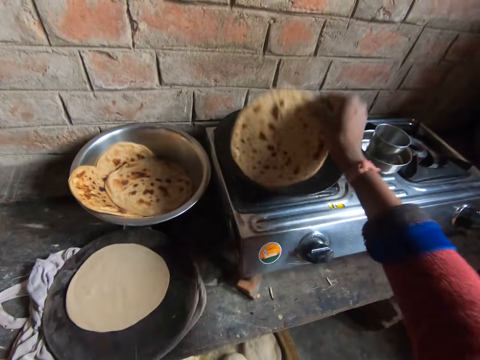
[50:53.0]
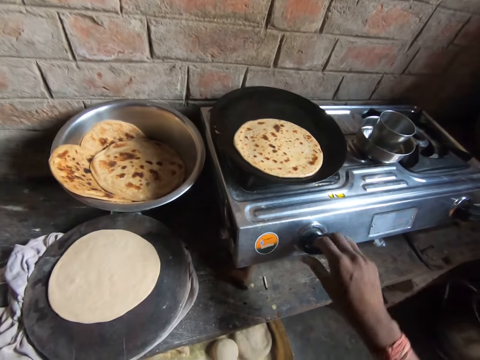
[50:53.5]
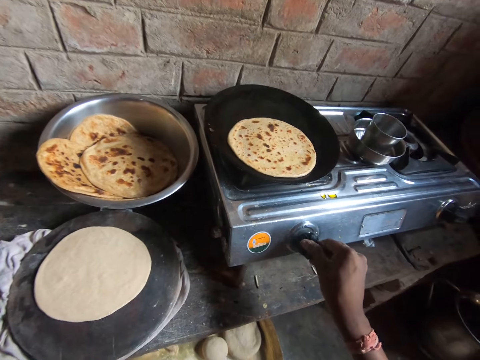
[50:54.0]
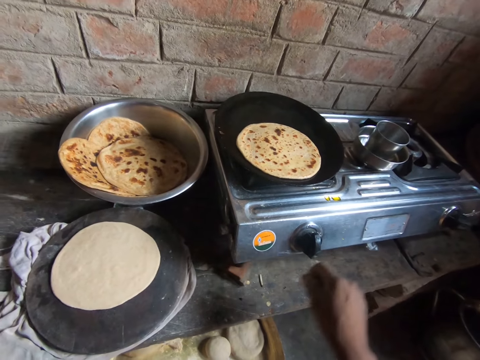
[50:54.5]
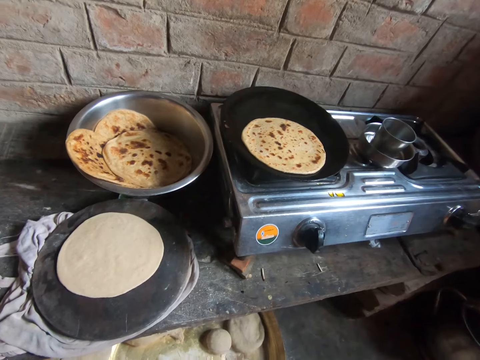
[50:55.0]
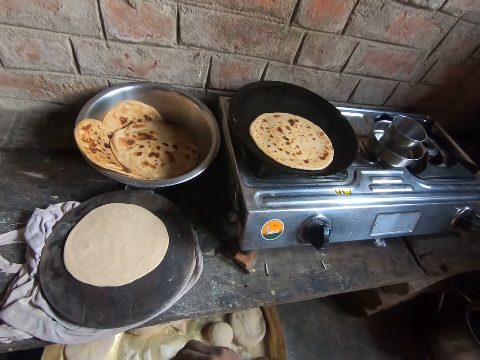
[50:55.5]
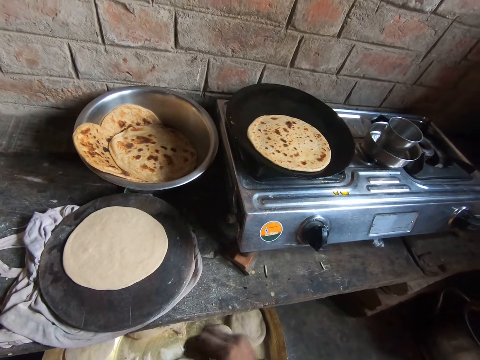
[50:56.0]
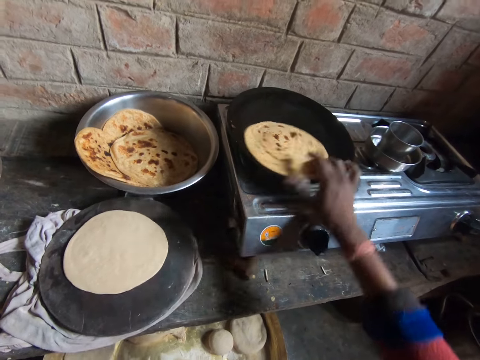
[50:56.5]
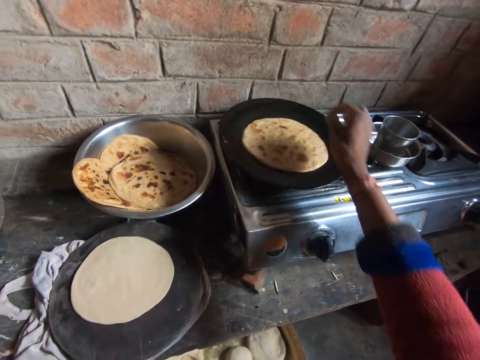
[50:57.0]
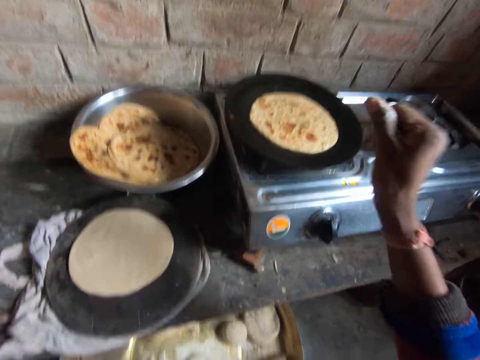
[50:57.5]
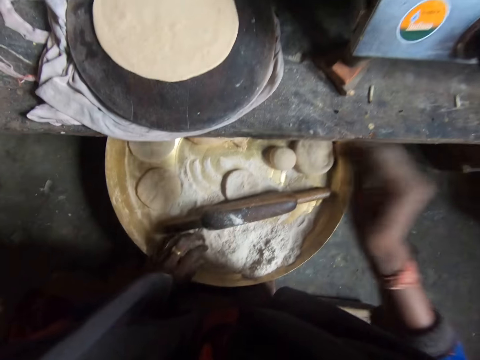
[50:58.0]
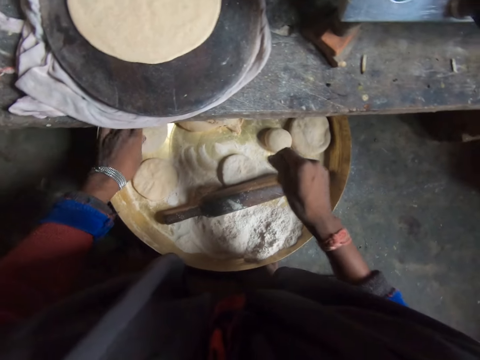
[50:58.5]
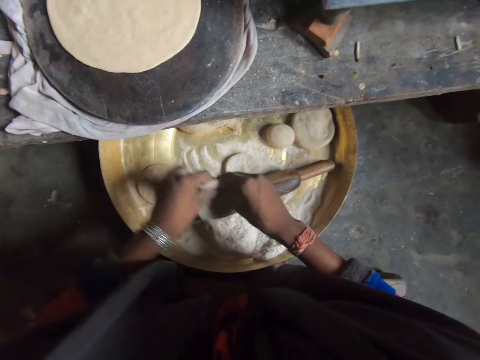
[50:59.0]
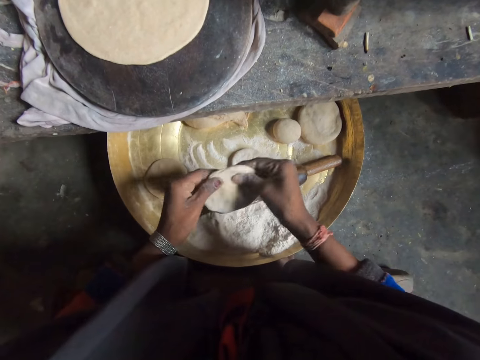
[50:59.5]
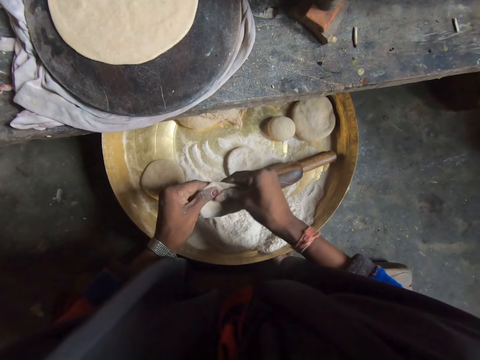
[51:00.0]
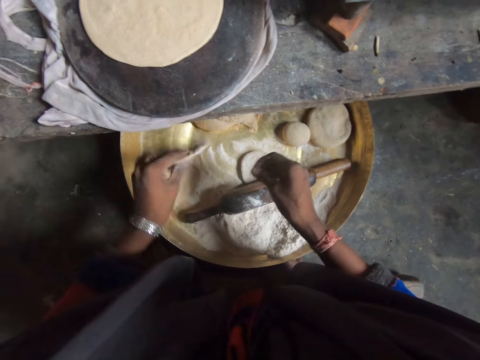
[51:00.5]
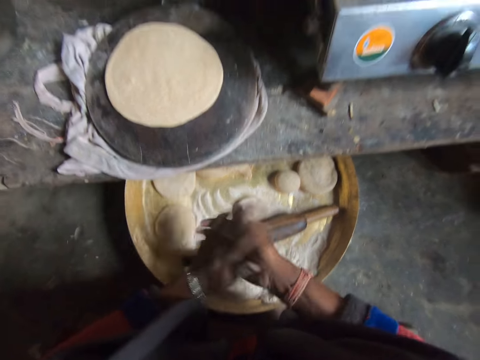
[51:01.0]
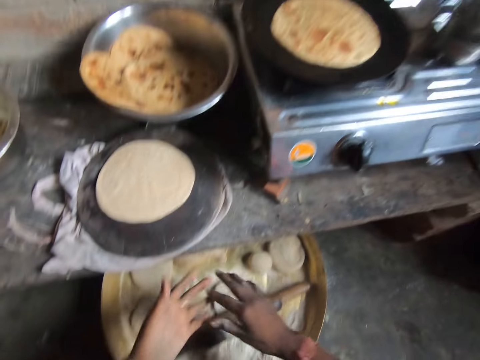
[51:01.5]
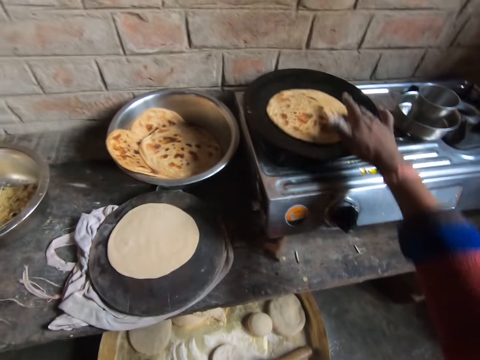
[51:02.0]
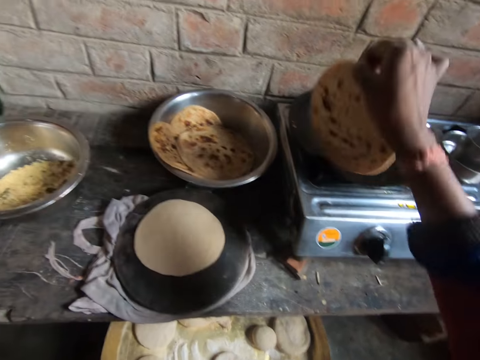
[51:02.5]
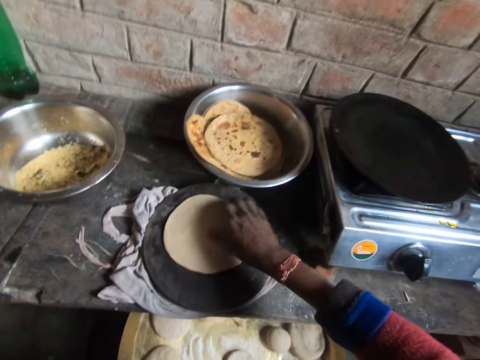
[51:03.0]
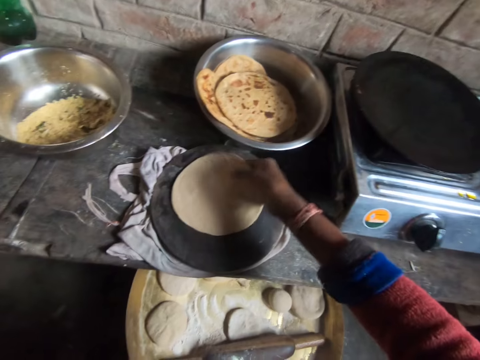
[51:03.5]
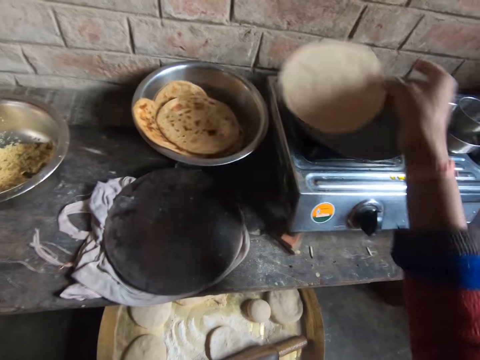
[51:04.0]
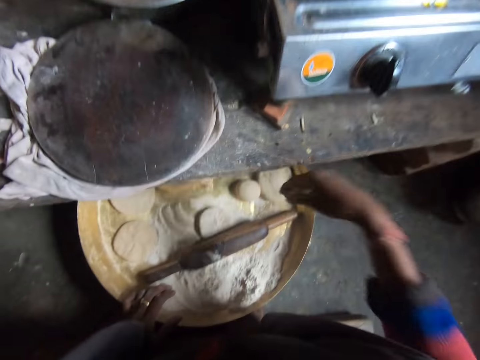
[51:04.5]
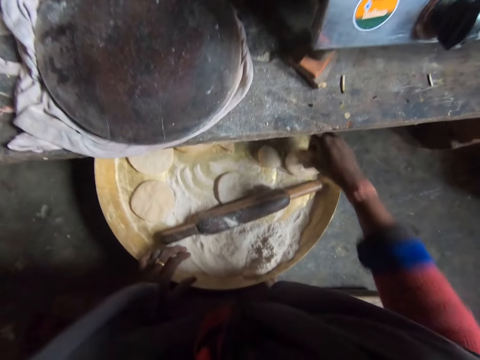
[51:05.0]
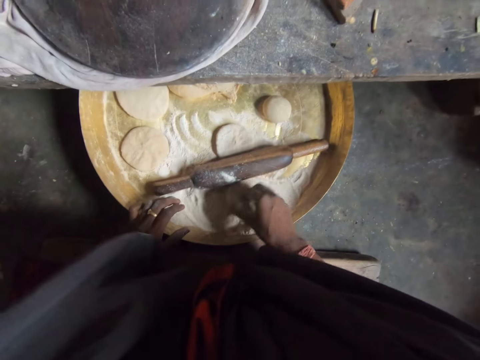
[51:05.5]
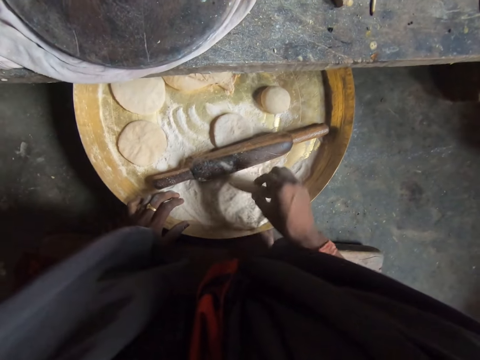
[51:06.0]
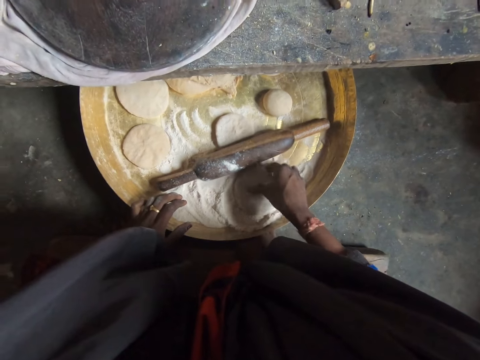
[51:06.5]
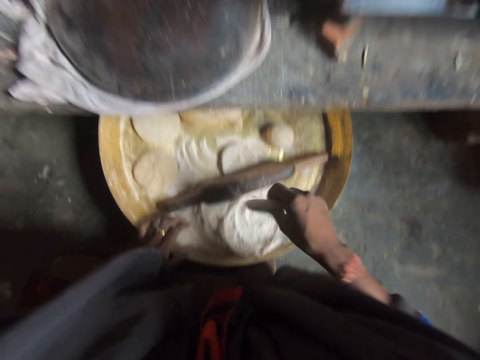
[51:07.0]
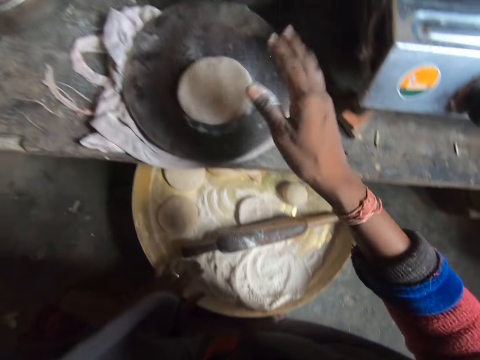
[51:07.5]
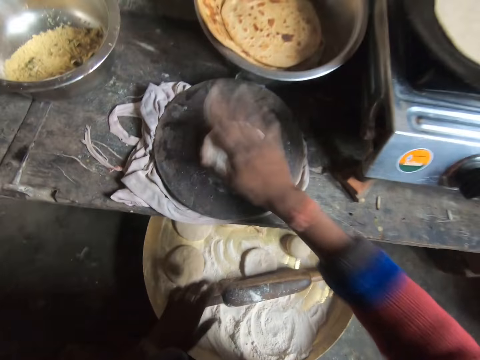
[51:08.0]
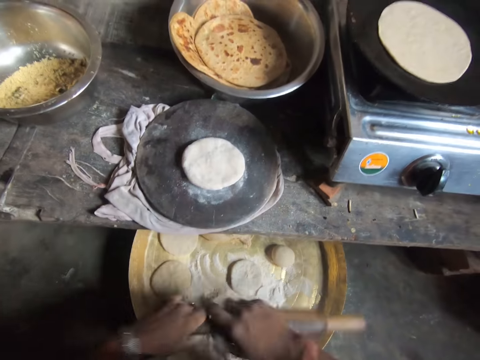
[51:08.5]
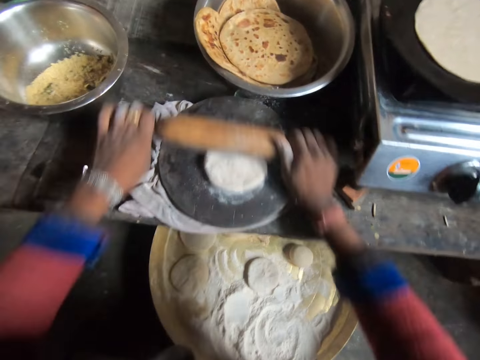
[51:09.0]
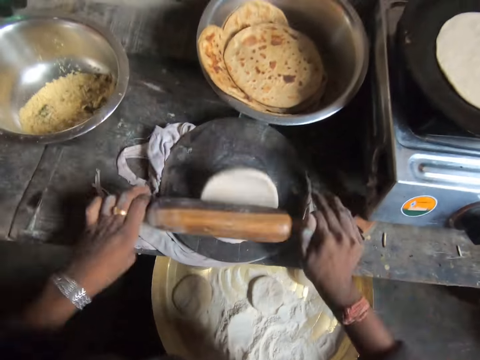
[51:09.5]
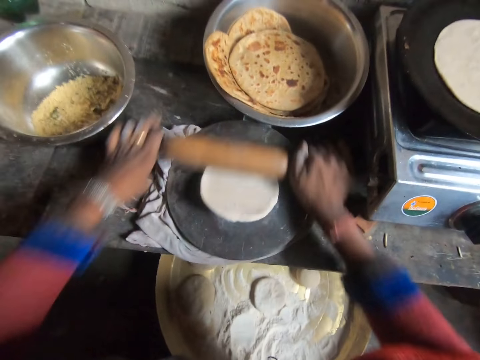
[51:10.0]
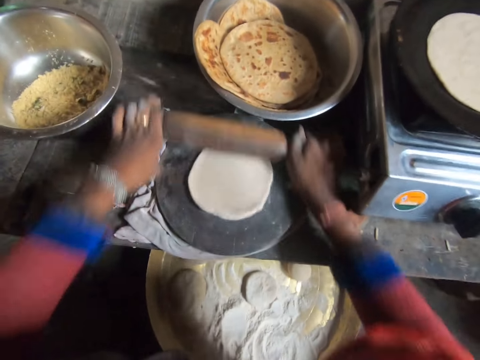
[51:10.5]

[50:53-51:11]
The camera wearer flips the dough in the frying pan with her right hand. She increases the heat level of the gas cooker with her right hand. She stares at the cooking. She flips the dough in the frying pan with her right hand. She picks up a dough with her left hand. She kneads out the dough with both hands. She drops the dough with her left hand. She dusts off flour from both hands. She drops the dough in the frying pan into a stainless bowl containing other fried dough with her right hand. She picks up the dough on the cutting board with her right hand. She drops the dough into the frying pan with her right hand. She picks up another dough on the wooden table with her right hand. She coats the dough with flour on the wooden table. She drops the dough on the cutting board. She takes a rolling stick or rolling pin. She rolls out the dough on the metal chopping board with the rolling pin in both hands.

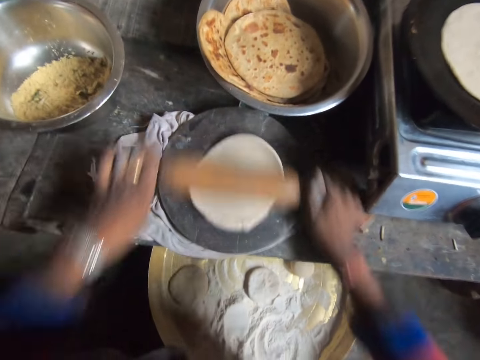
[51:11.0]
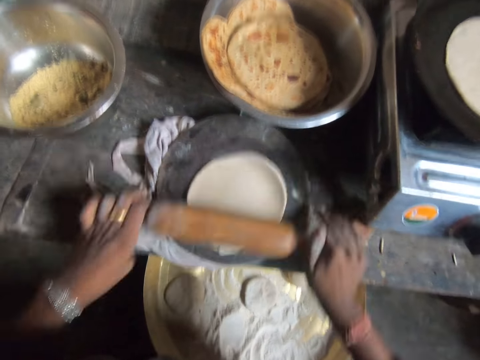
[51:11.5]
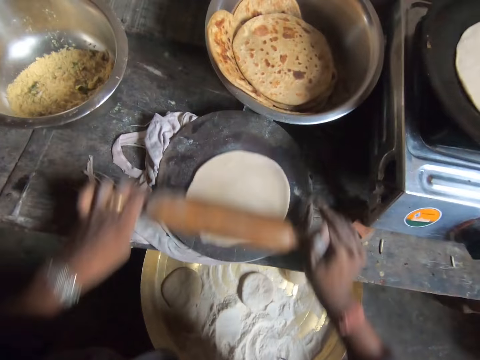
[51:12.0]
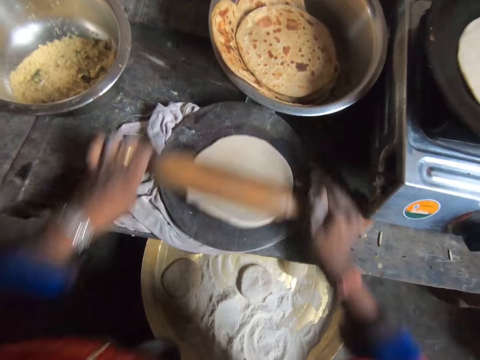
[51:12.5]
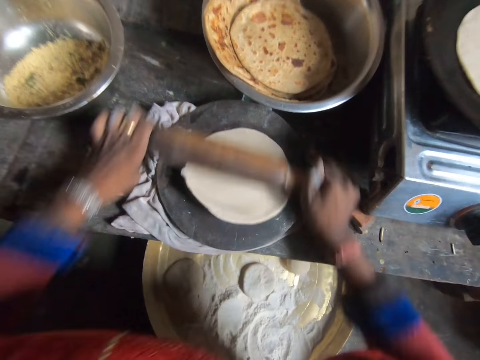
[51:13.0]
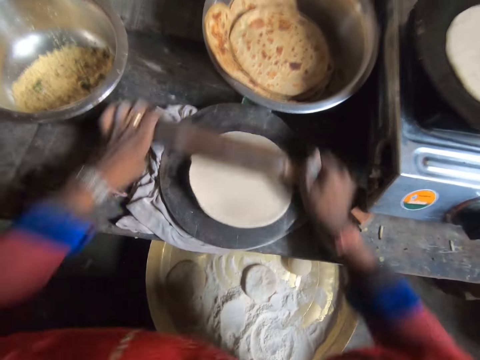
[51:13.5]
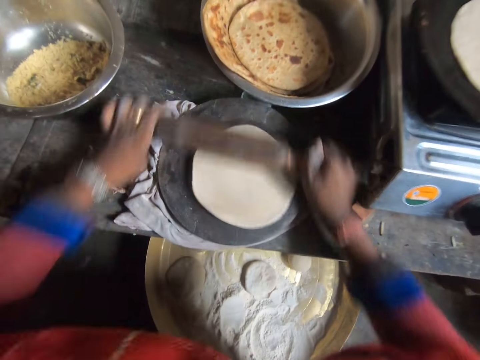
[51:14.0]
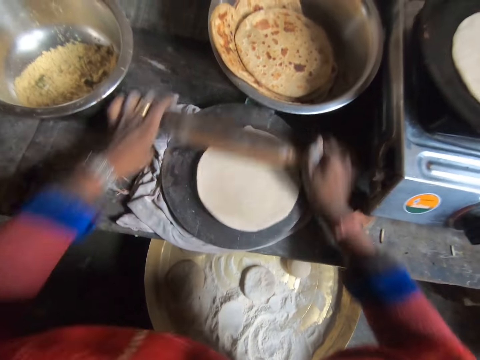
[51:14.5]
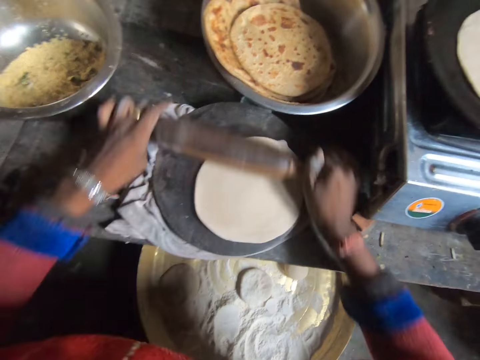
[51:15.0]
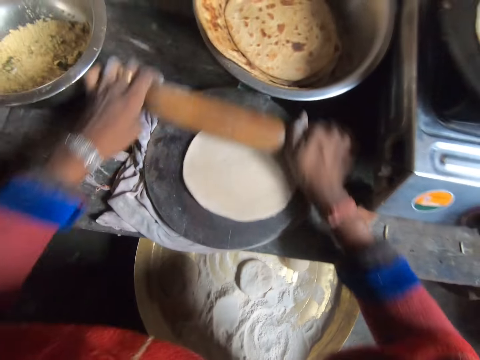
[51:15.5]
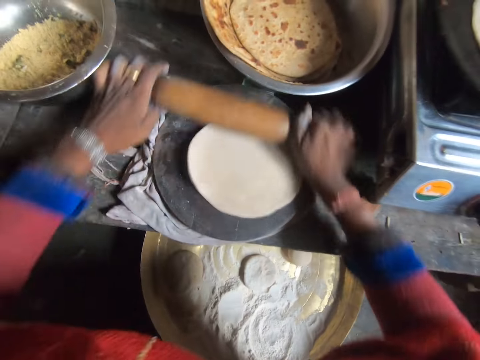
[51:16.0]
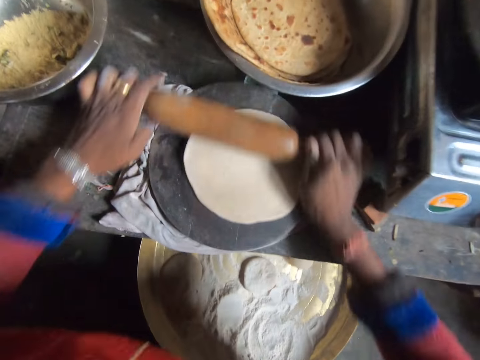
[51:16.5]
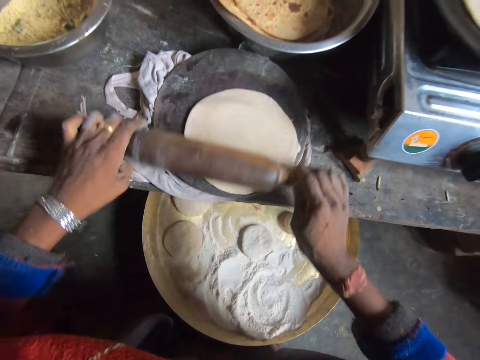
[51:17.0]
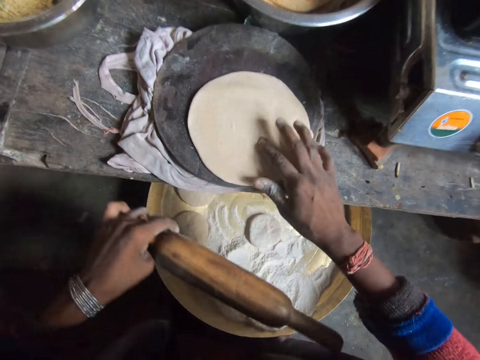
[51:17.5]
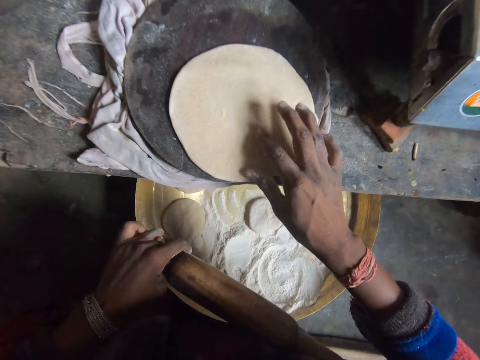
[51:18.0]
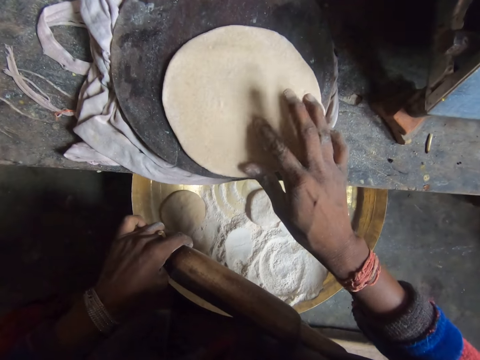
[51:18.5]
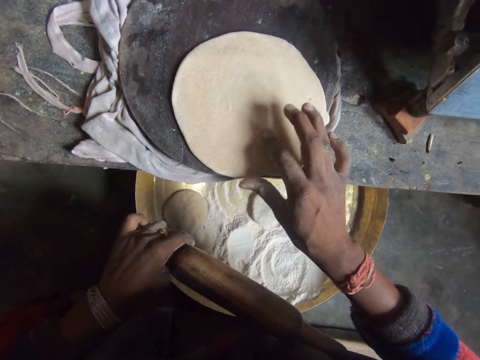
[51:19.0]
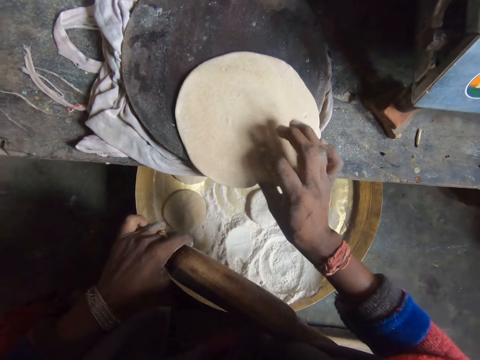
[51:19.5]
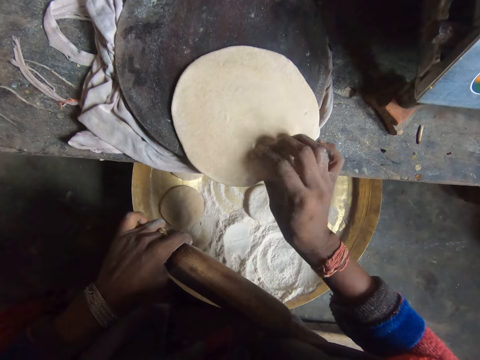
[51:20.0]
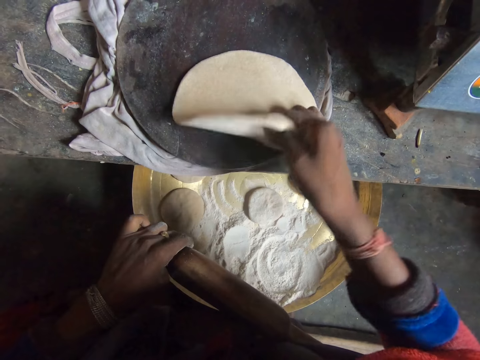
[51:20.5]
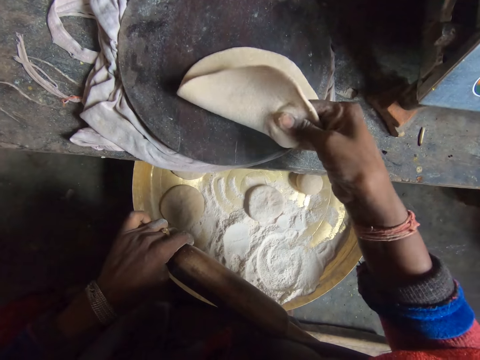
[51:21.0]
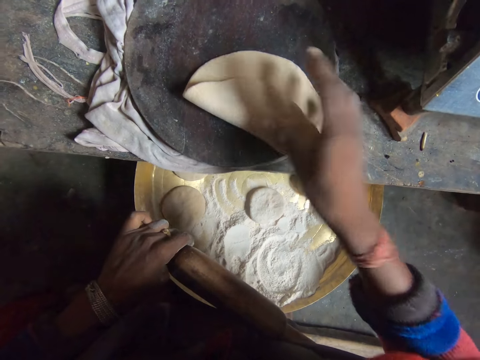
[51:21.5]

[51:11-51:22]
The camera wearer flattens the center of the dough with her right hand. She removes stain from the dough.
